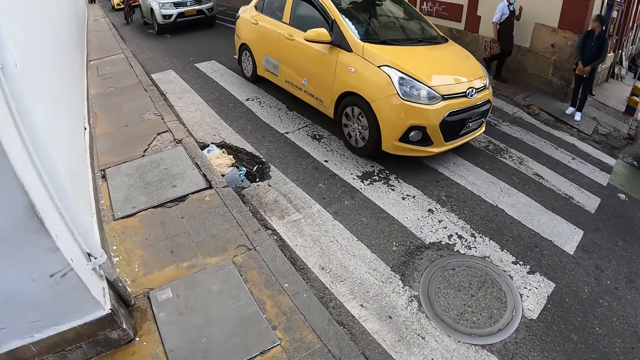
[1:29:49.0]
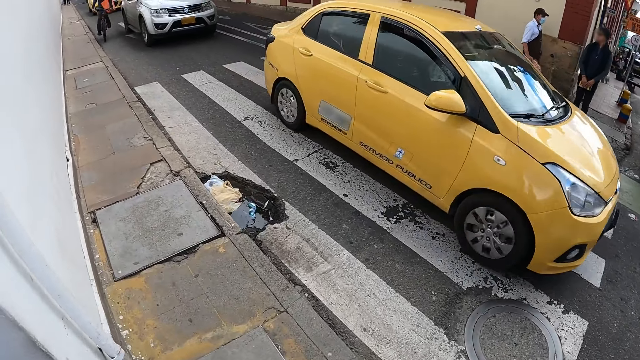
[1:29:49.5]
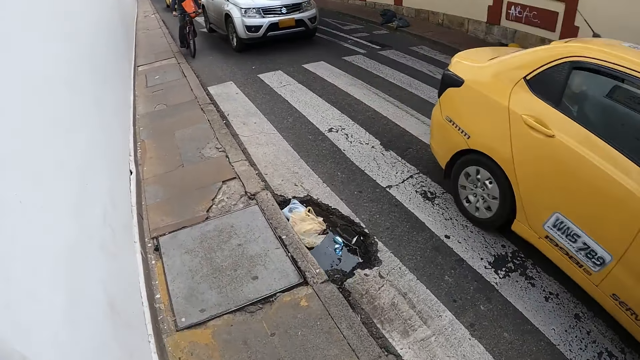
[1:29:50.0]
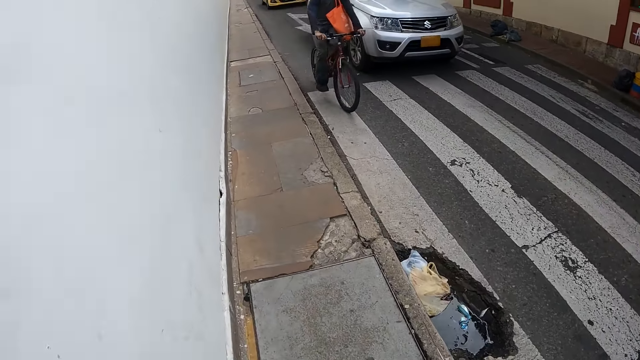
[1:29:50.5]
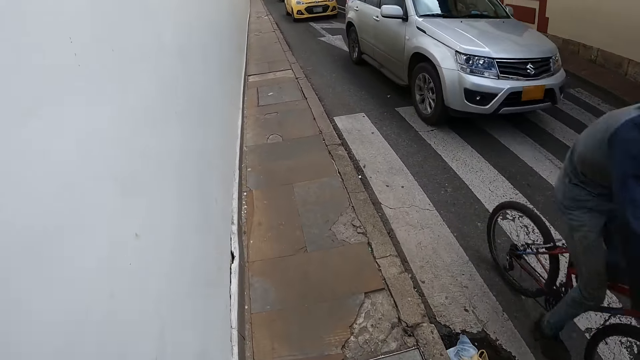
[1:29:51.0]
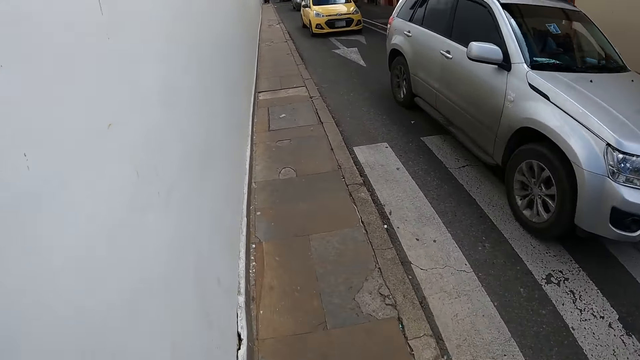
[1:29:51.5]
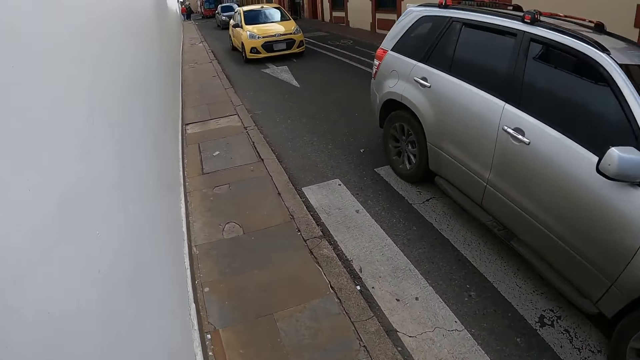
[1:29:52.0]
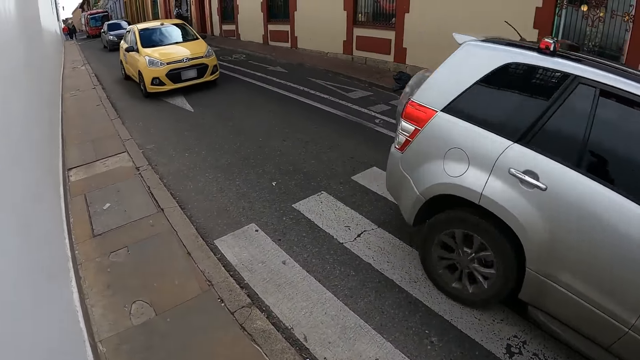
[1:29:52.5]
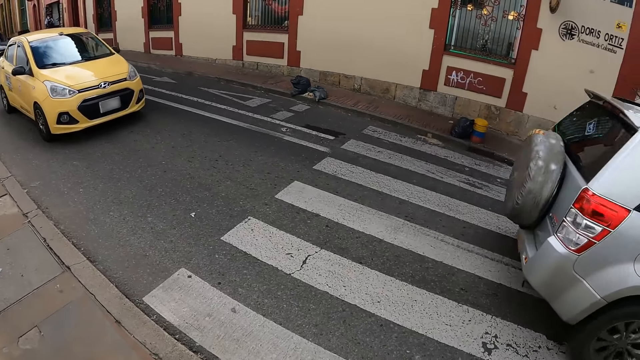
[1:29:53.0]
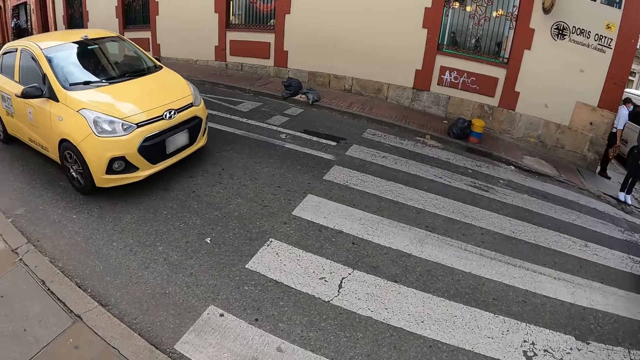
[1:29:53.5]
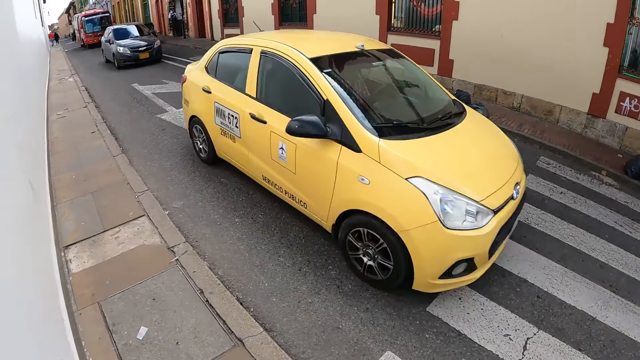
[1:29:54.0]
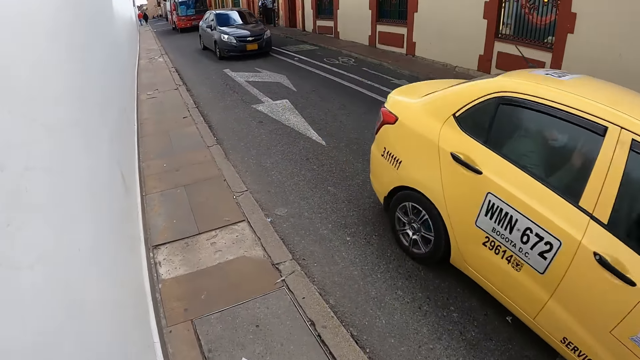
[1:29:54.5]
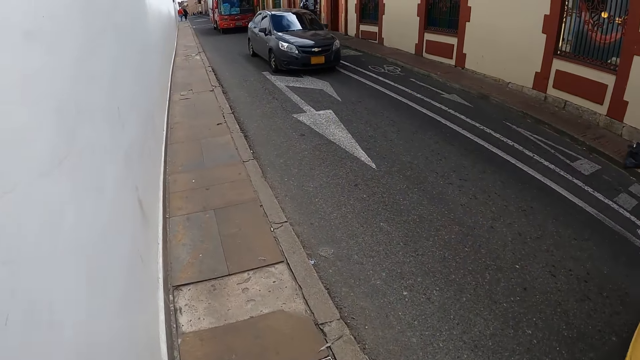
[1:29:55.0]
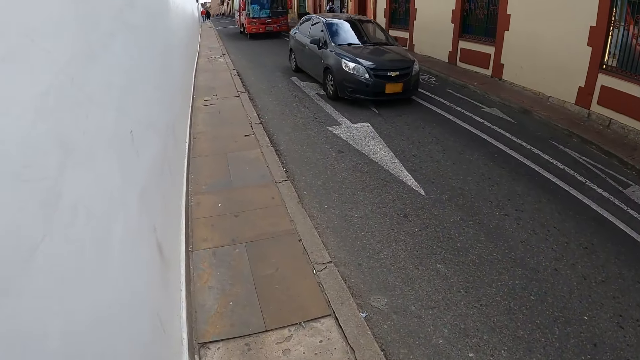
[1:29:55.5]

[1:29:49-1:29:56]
The camera wearer walks along the road.

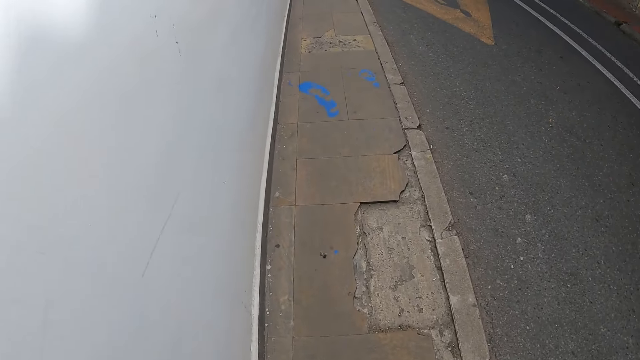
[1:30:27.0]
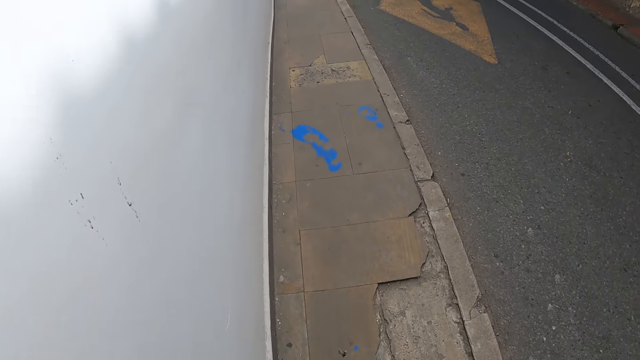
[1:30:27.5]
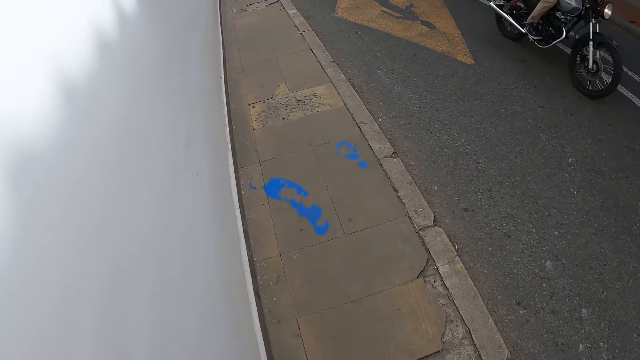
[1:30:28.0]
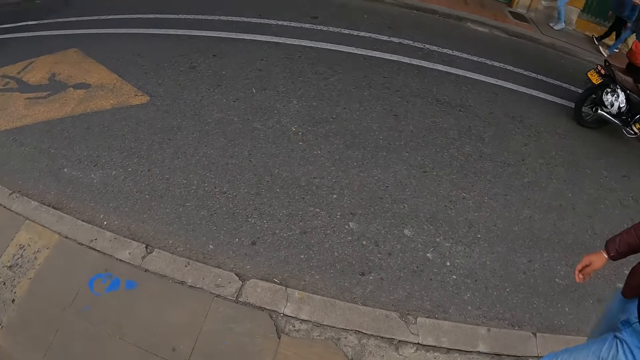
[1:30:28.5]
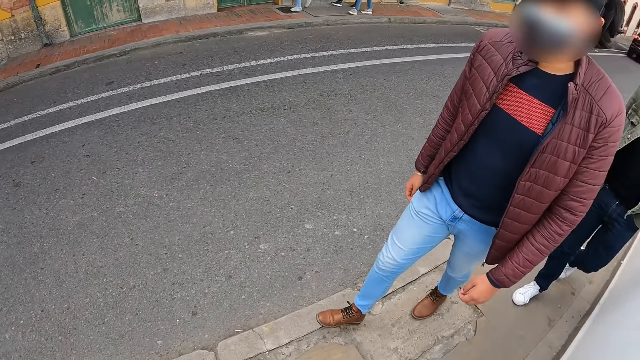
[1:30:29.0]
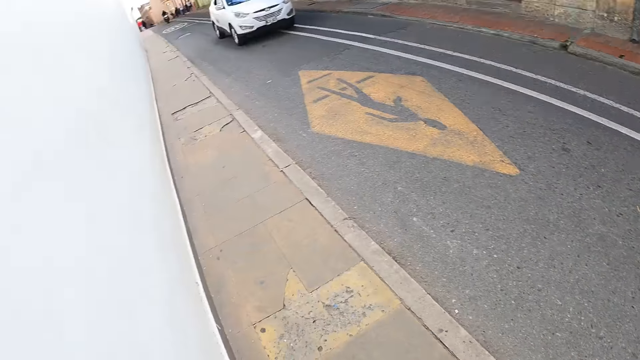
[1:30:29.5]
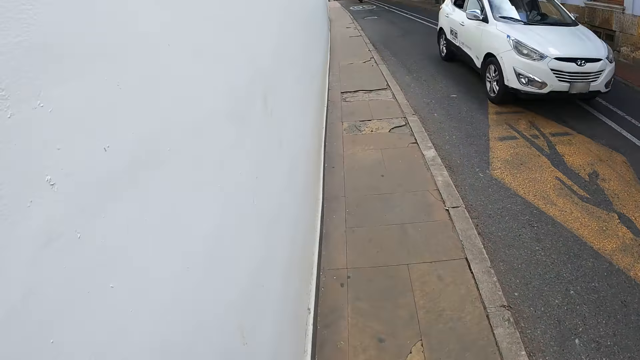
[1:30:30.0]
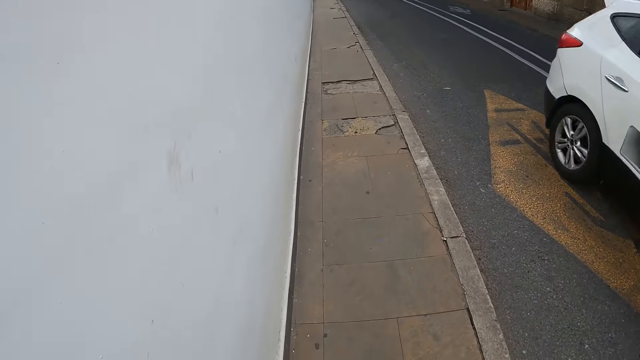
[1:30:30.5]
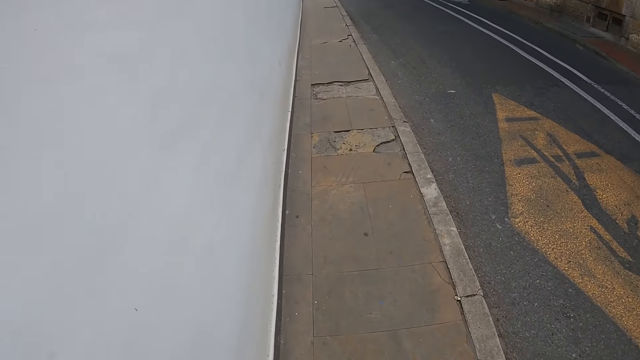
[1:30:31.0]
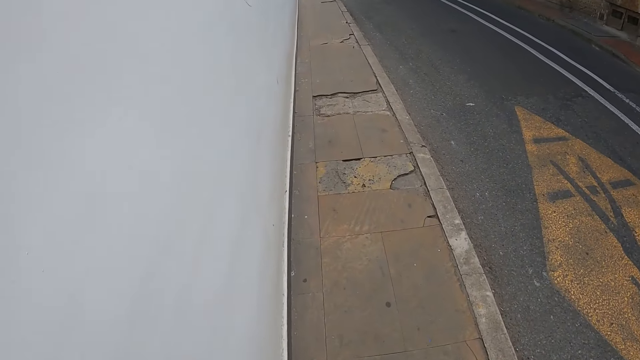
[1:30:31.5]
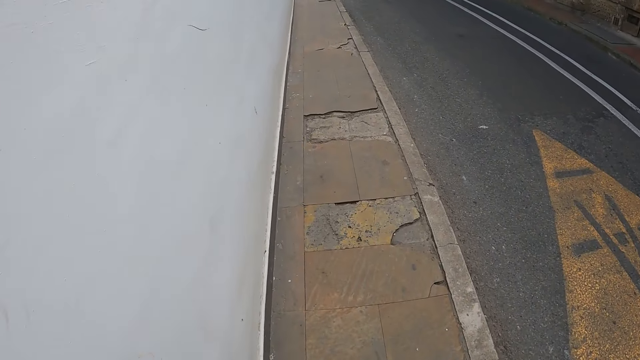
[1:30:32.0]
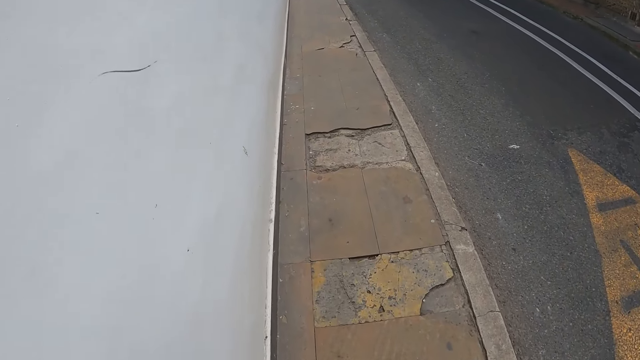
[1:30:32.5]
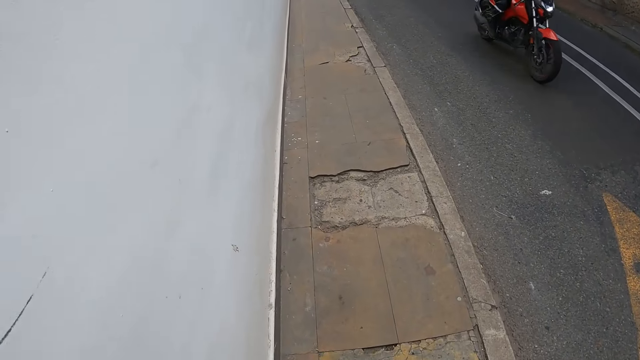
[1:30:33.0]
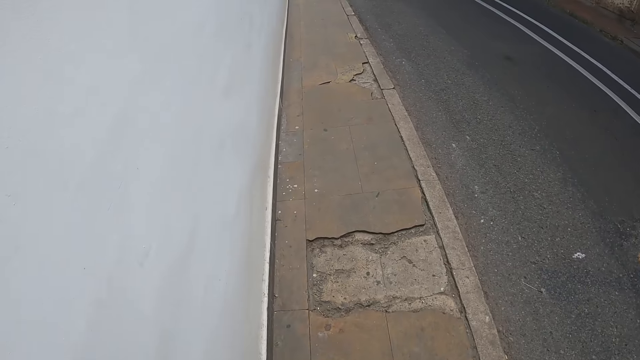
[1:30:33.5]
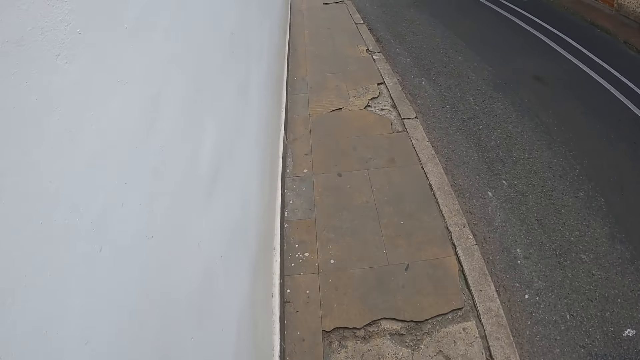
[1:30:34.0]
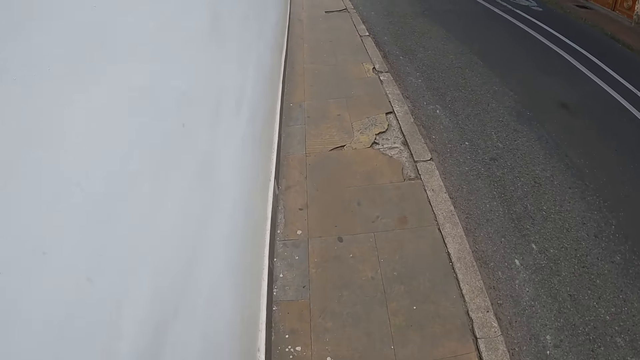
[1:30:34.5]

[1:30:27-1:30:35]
The camera wearer looks around.

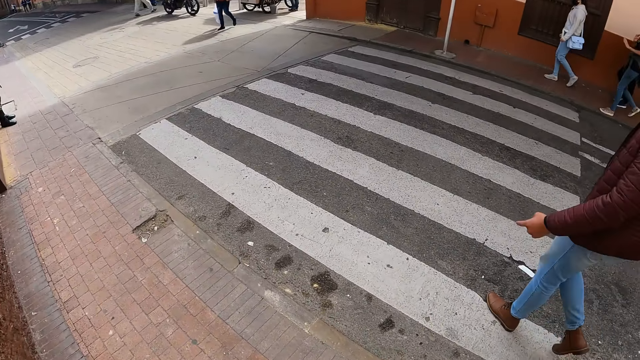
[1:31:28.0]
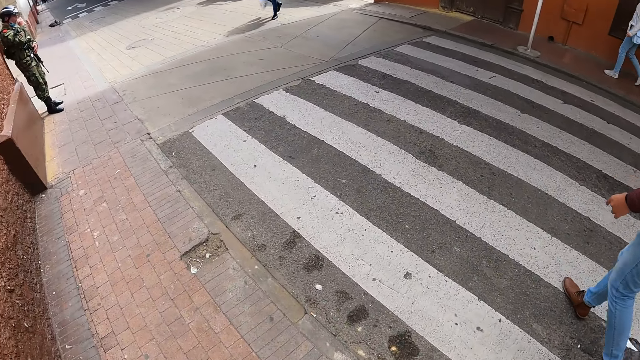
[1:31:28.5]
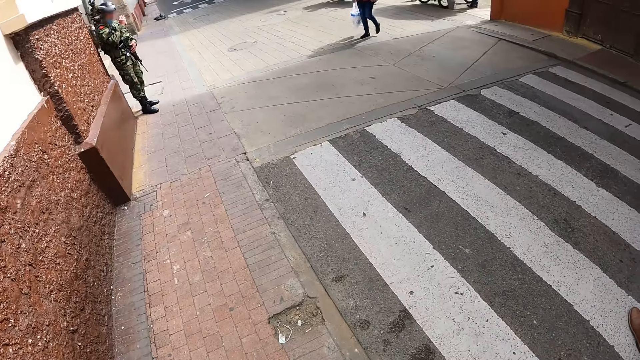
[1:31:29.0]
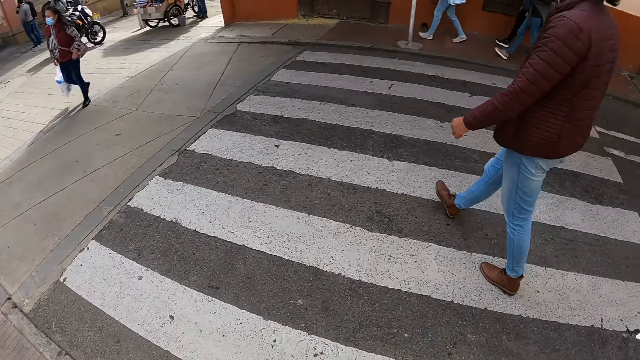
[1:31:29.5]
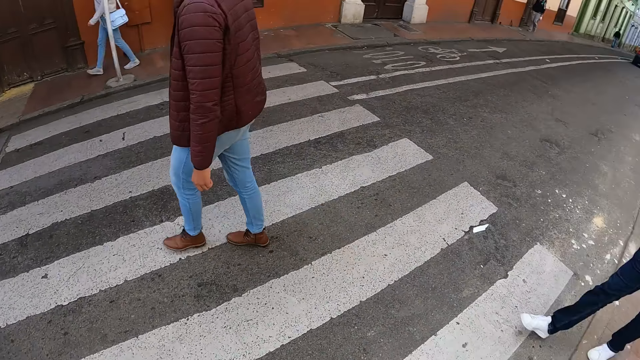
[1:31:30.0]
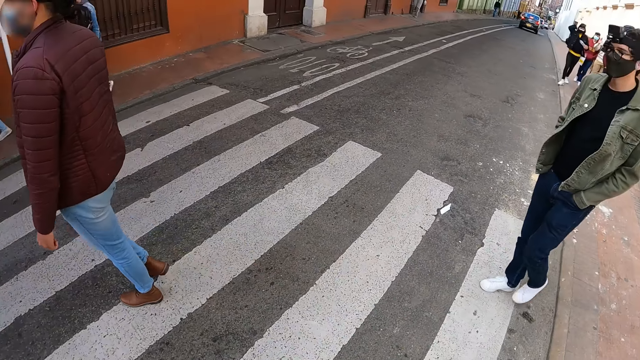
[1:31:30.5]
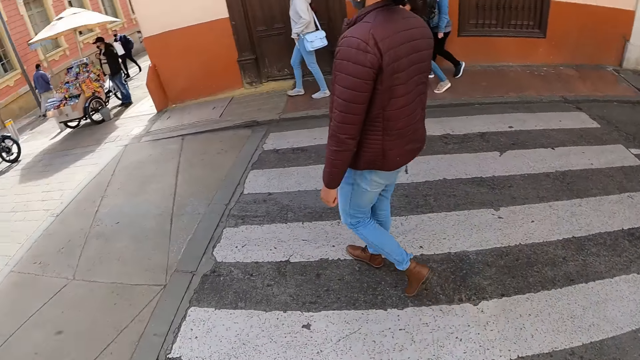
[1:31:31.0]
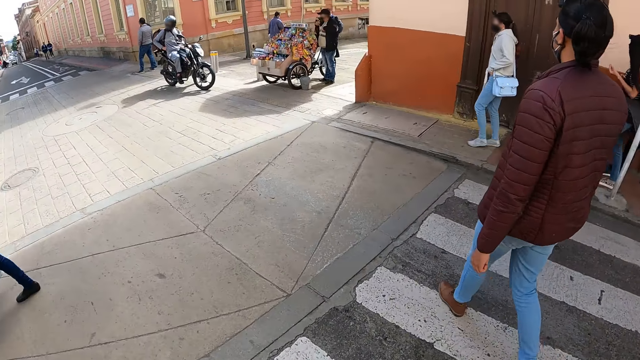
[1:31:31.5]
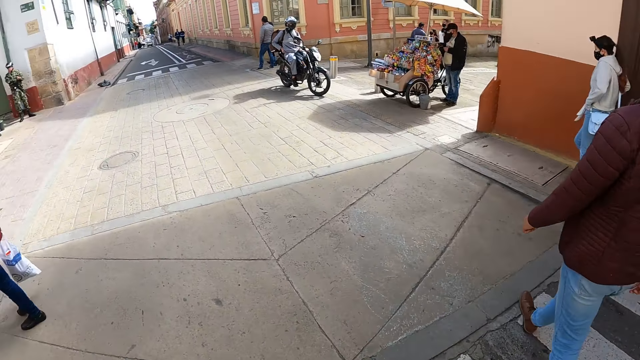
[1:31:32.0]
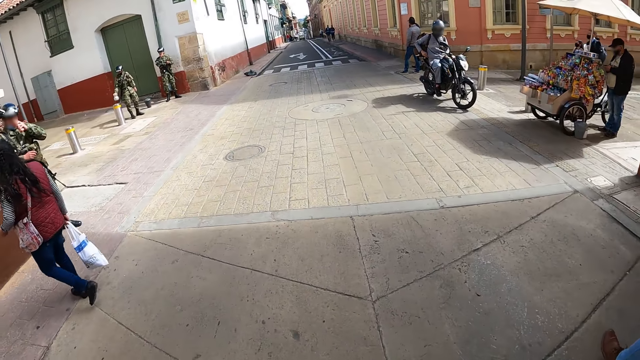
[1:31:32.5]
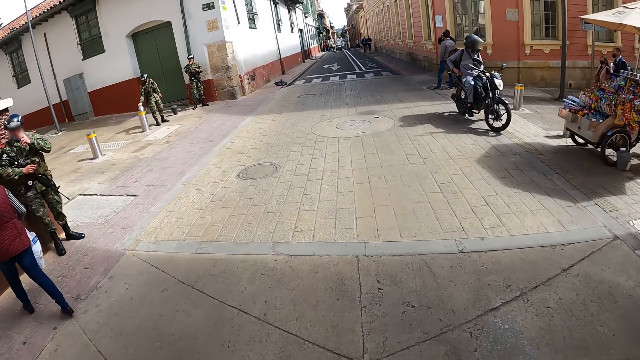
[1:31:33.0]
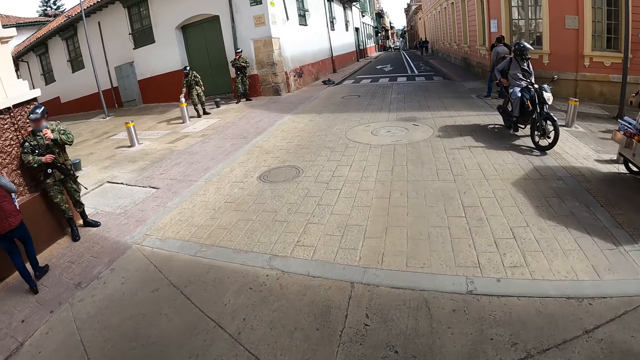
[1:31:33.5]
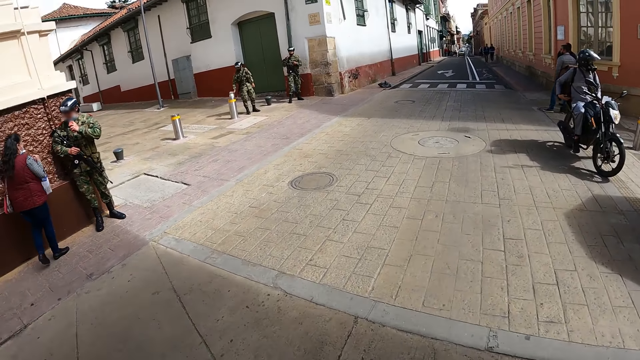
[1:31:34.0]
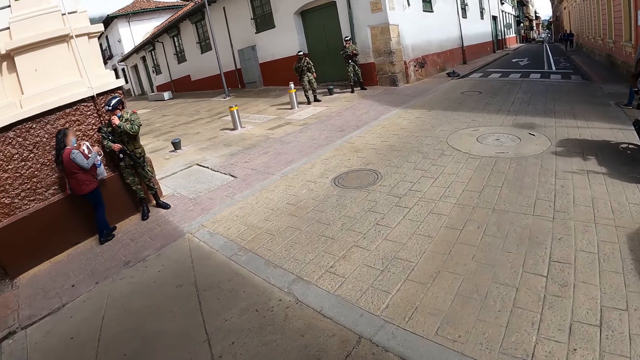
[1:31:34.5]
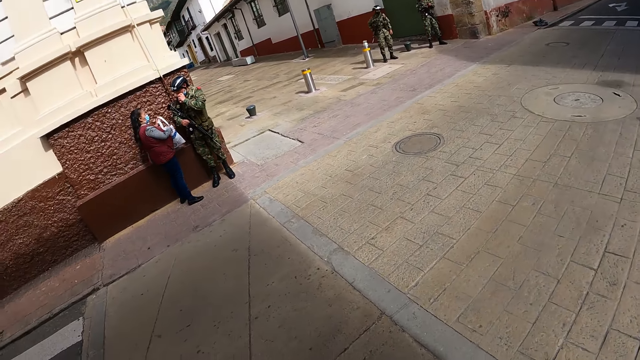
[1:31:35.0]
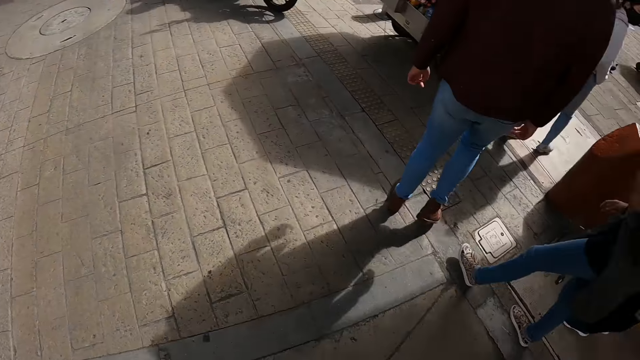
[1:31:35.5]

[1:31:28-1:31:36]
The camera wearer crosses the road.
